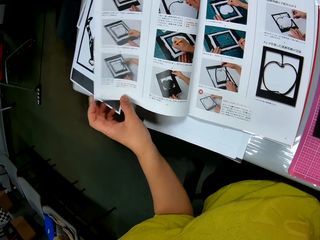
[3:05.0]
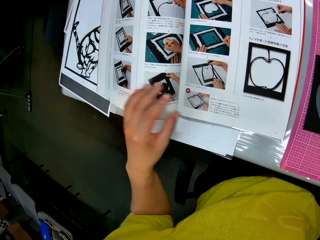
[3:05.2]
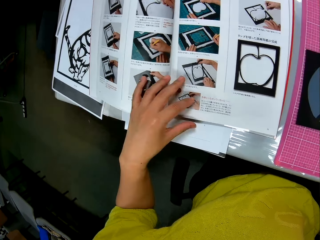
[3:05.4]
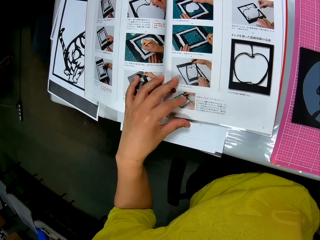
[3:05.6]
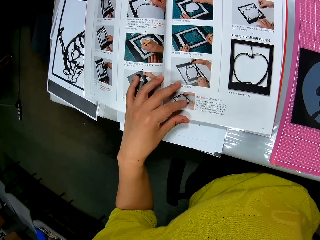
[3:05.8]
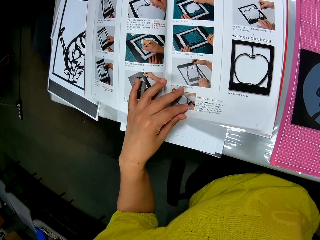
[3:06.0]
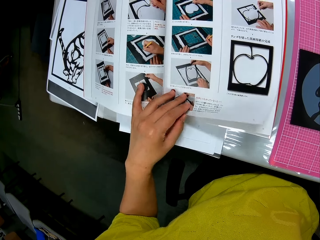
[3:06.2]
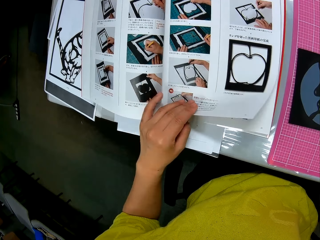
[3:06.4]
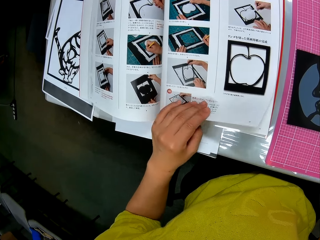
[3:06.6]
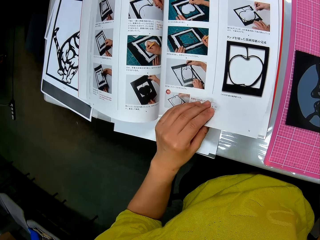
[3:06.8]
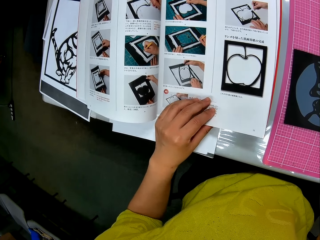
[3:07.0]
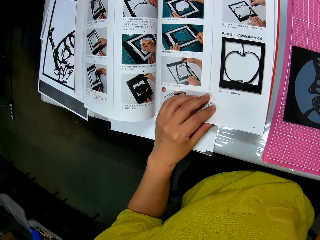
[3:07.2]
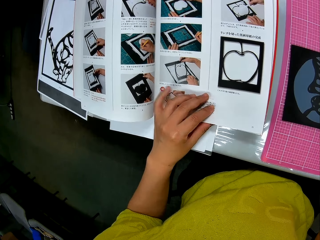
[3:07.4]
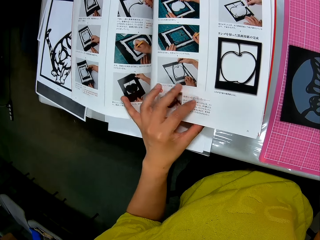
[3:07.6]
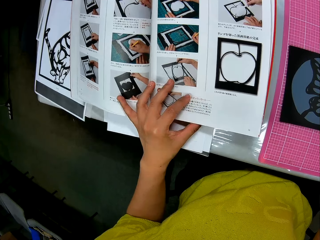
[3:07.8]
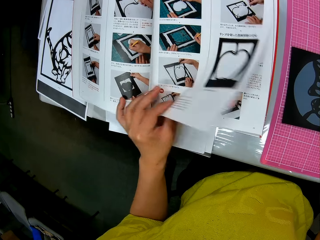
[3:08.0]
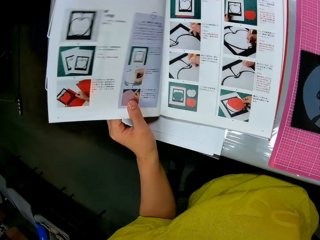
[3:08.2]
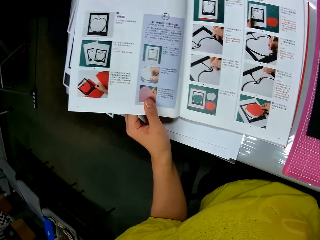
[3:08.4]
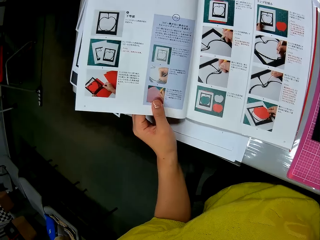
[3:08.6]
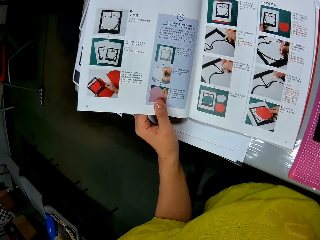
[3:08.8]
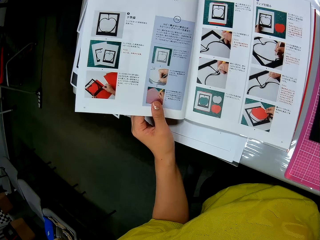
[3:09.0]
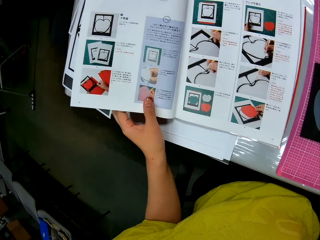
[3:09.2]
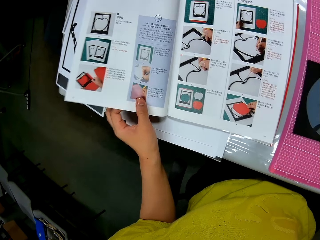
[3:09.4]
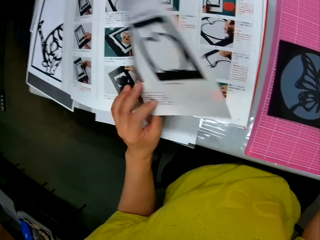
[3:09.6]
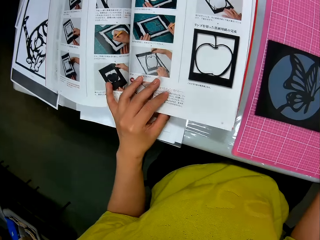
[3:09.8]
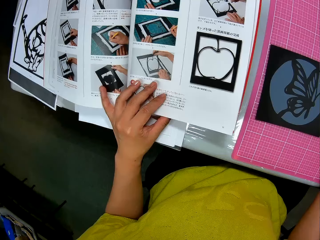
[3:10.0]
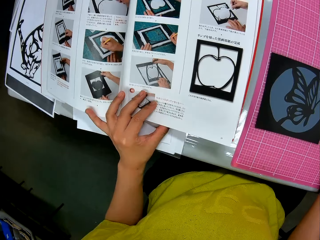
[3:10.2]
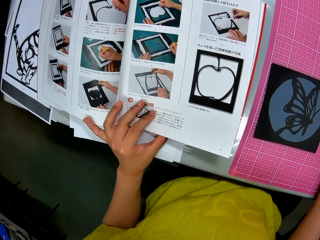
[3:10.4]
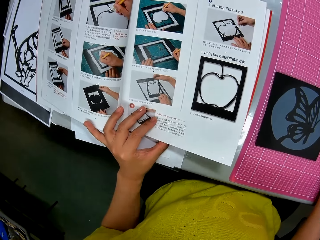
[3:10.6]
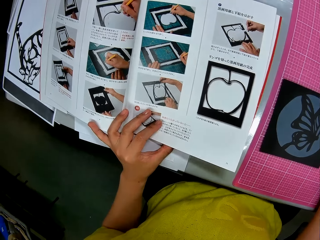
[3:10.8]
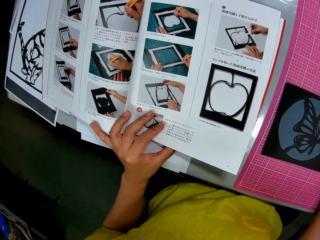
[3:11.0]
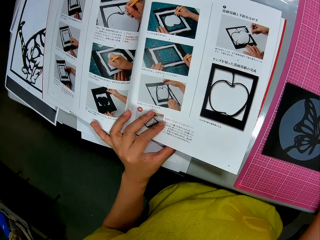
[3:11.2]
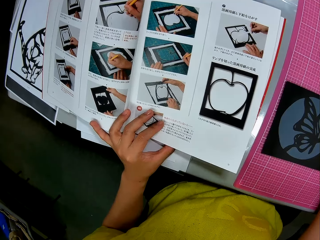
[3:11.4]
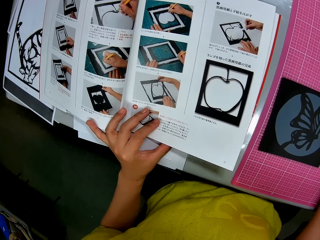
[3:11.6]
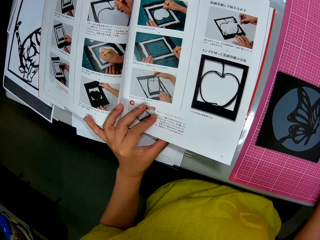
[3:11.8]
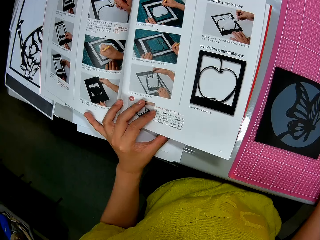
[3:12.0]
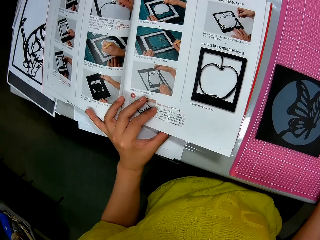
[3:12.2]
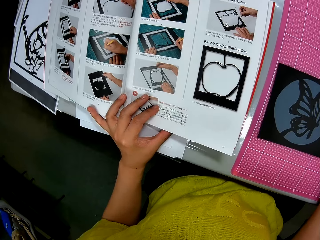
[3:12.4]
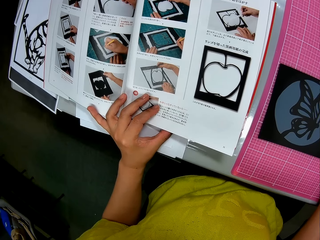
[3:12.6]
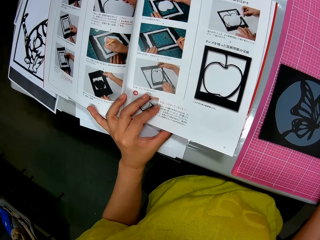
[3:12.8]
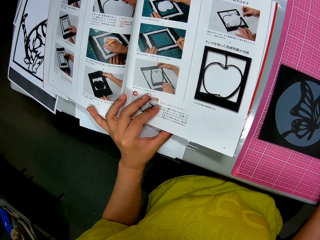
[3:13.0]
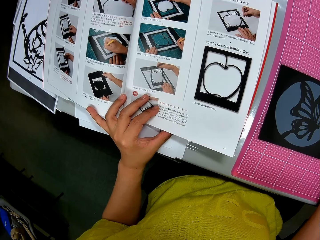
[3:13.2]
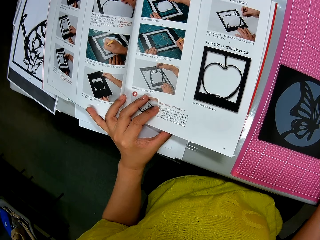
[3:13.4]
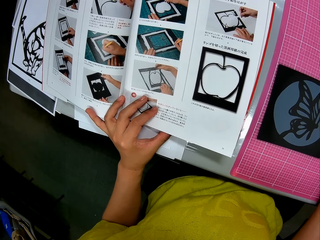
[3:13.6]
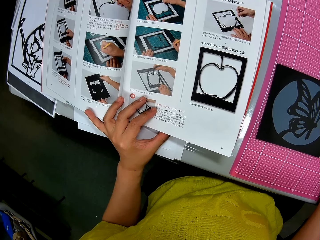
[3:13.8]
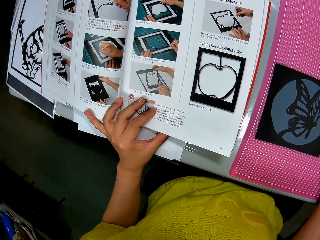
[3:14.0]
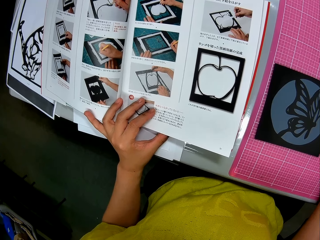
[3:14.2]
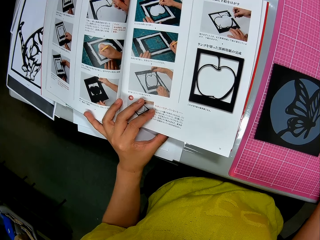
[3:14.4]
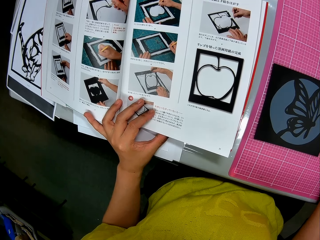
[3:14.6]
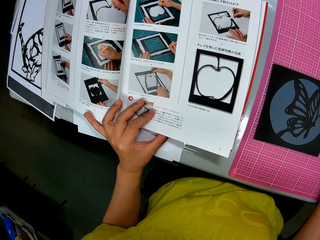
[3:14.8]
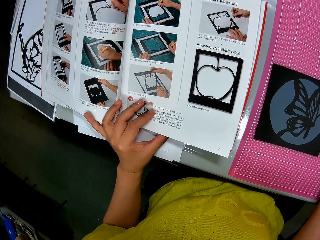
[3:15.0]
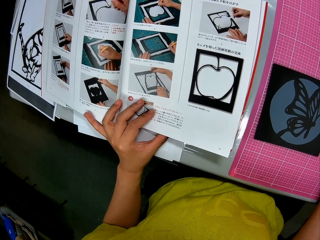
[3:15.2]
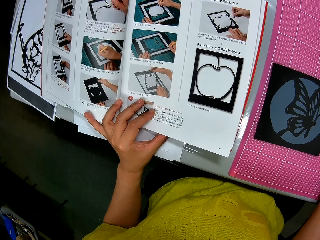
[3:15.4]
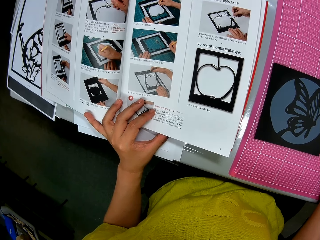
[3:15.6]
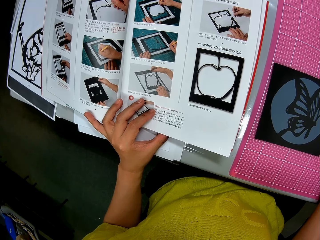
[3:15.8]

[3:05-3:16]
The camera wearer flips a second page of the book with his left hand. He stares at the book, turns a page on the book, and stares at the book.

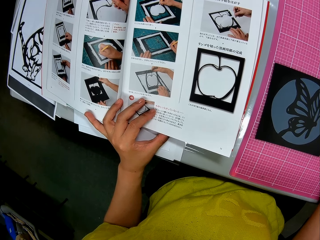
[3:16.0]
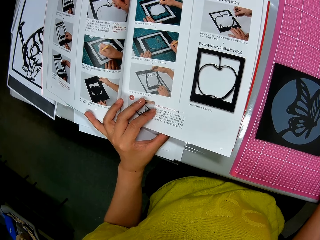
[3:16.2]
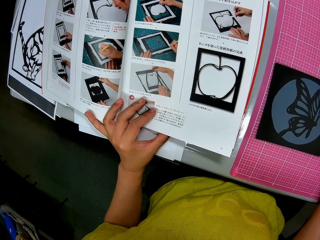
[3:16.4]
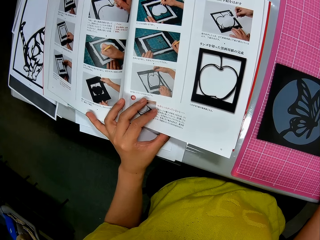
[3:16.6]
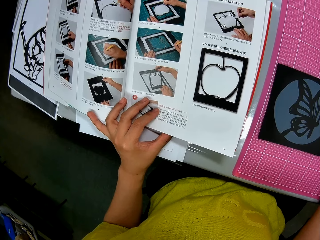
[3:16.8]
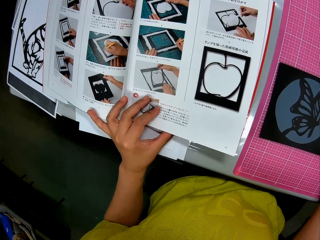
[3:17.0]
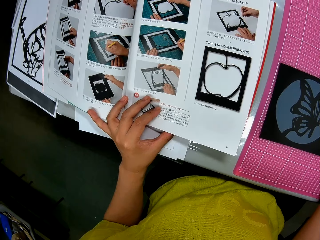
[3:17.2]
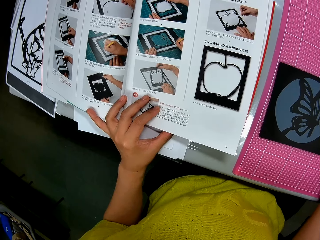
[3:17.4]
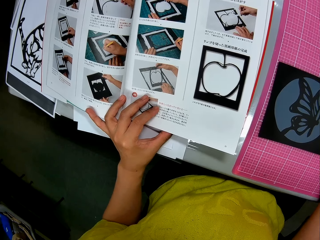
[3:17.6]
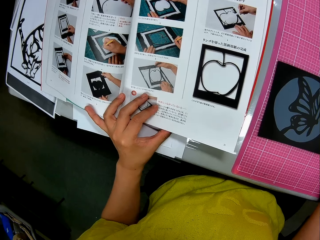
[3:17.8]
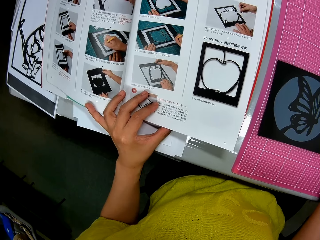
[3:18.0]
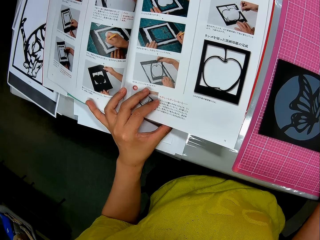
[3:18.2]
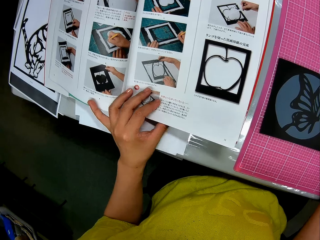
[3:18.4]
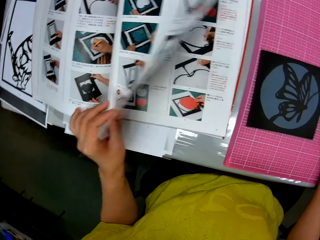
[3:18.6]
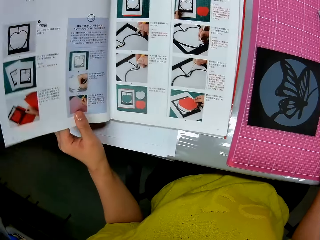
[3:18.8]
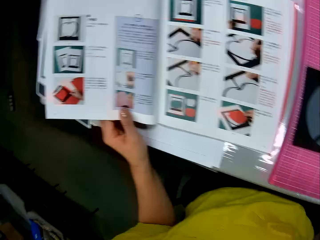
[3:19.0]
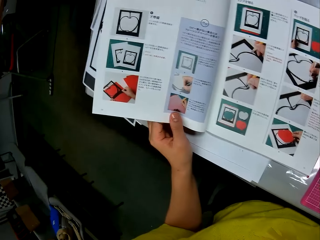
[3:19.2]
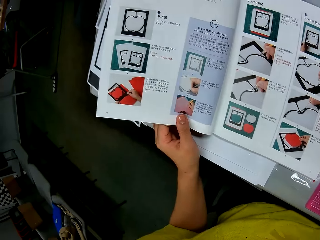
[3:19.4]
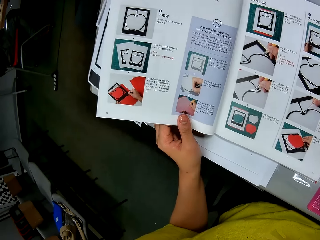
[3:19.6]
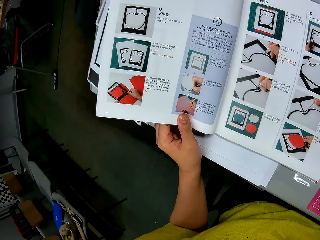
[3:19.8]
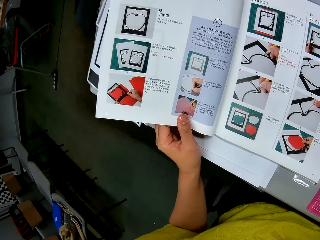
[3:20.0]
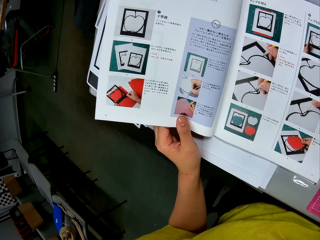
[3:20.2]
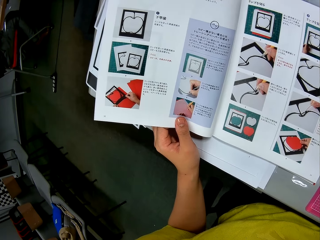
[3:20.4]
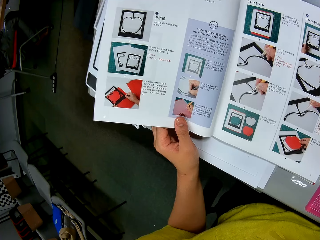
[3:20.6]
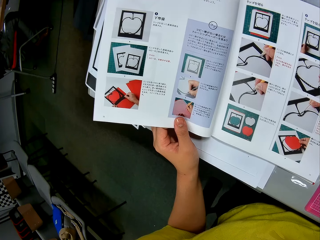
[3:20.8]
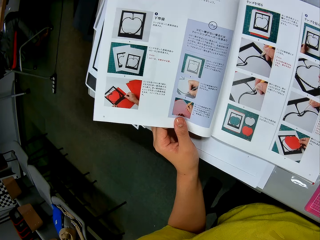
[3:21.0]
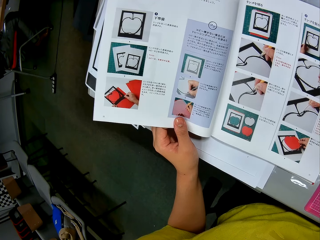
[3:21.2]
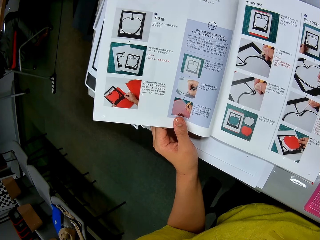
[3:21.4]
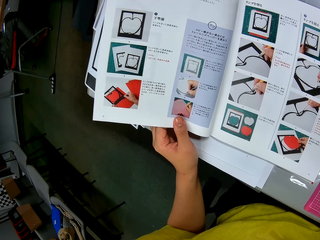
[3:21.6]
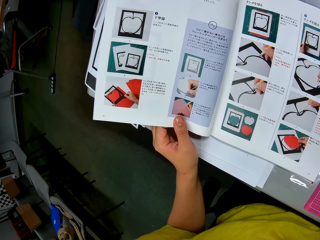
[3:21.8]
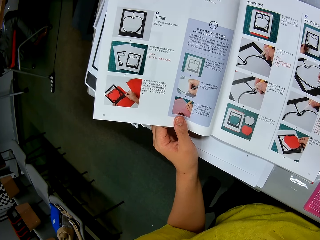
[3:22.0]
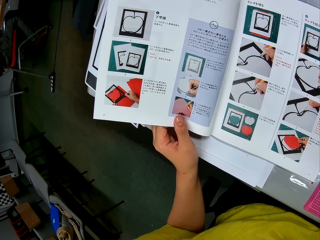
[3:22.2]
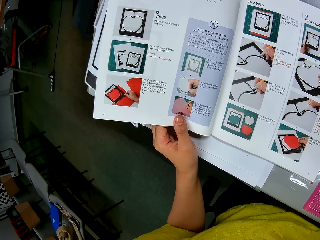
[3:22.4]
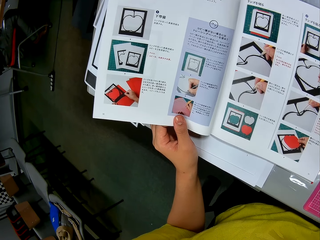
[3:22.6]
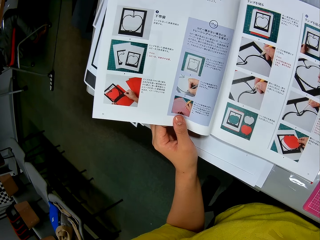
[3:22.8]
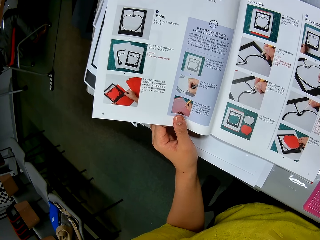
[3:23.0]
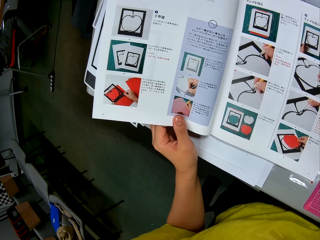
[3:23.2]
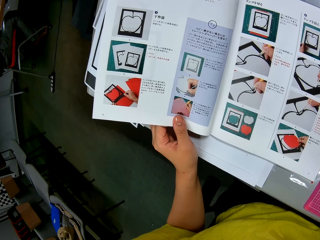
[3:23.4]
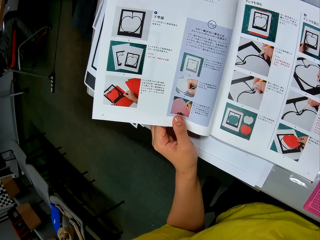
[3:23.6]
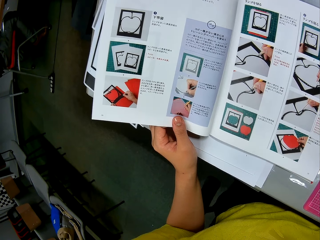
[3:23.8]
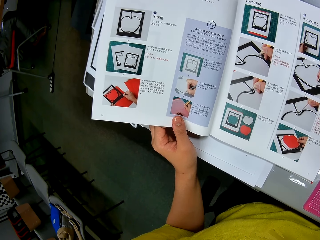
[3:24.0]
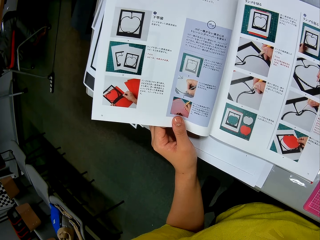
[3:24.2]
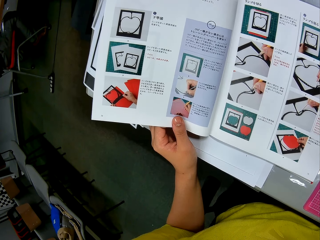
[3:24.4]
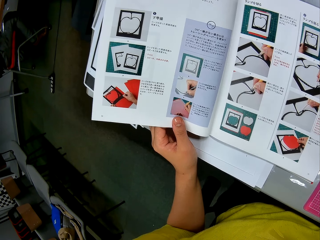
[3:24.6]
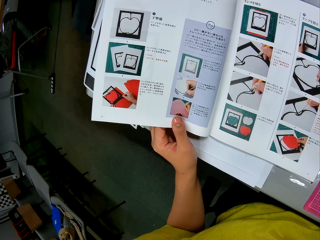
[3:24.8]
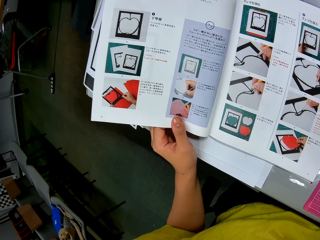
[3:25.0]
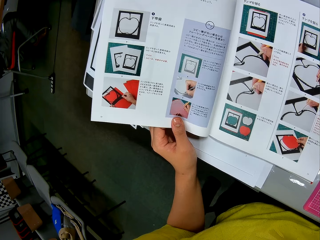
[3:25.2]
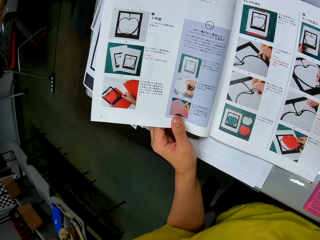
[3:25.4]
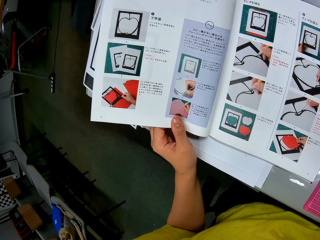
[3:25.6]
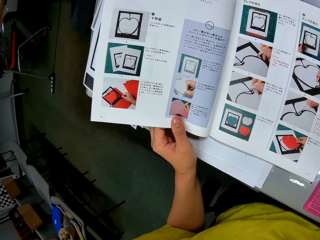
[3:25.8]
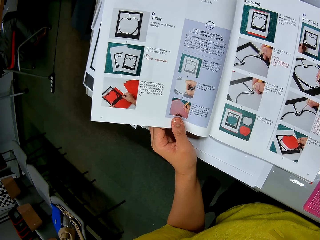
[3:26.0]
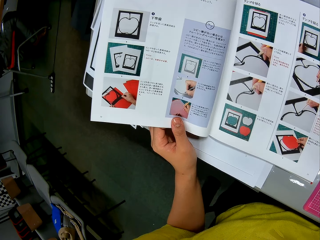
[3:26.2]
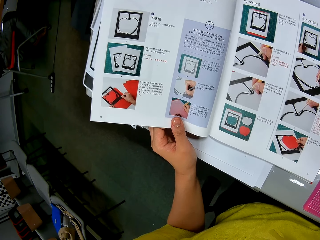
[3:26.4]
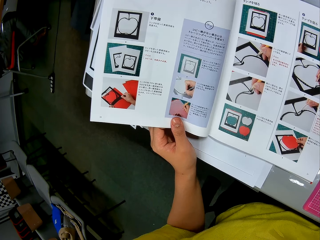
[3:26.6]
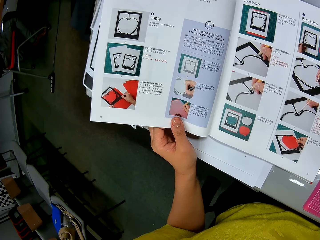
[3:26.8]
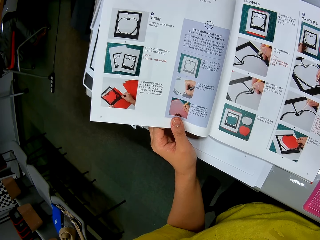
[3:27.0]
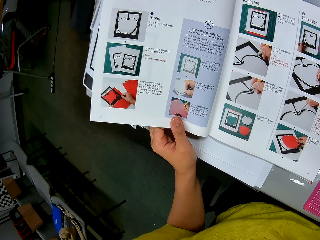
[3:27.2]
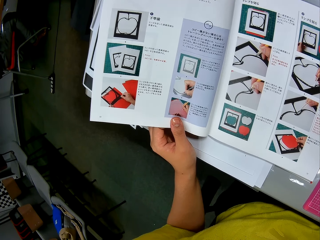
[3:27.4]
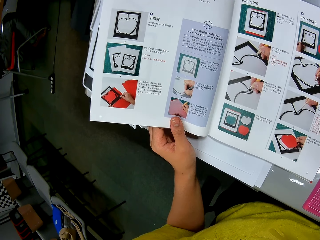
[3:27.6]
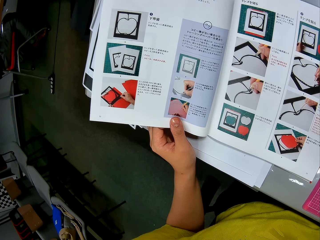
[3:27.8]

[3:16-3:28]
The camera wearer turns a page on the book. They stare at the book.
